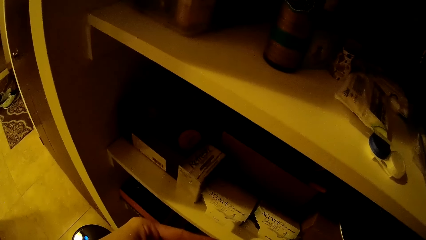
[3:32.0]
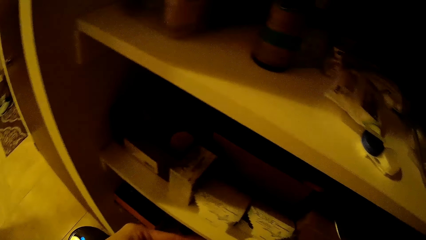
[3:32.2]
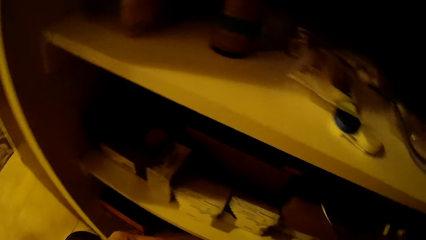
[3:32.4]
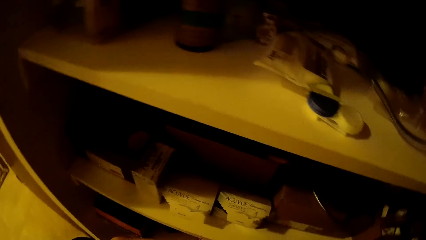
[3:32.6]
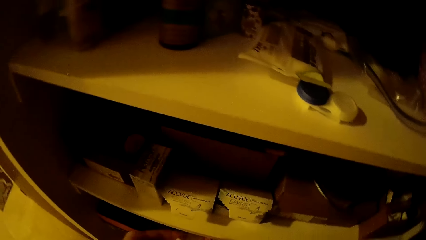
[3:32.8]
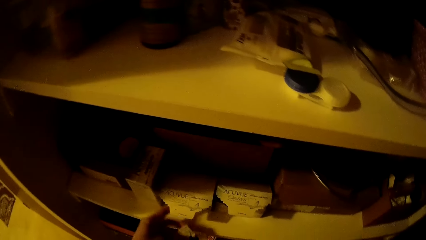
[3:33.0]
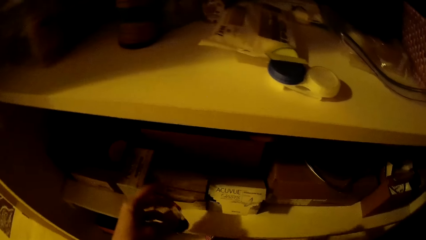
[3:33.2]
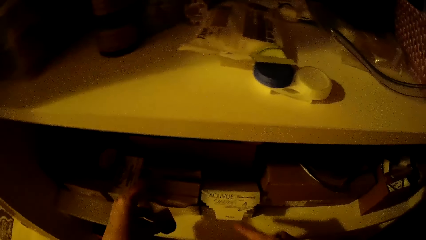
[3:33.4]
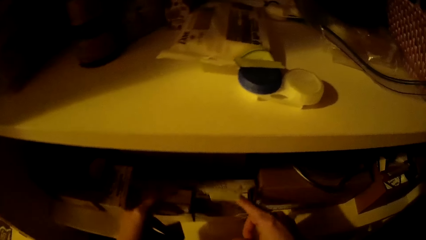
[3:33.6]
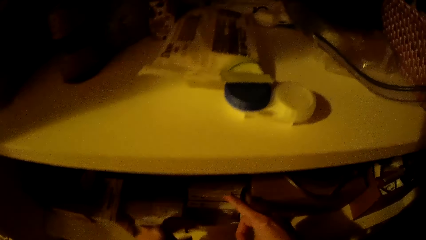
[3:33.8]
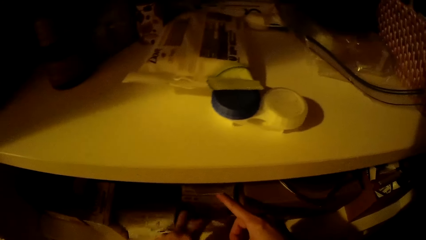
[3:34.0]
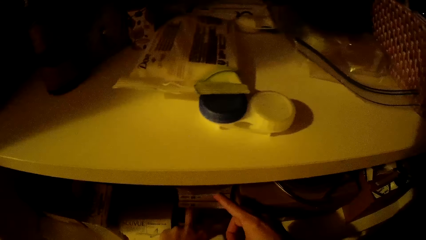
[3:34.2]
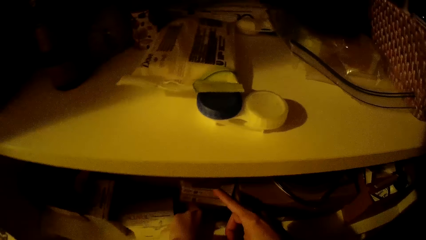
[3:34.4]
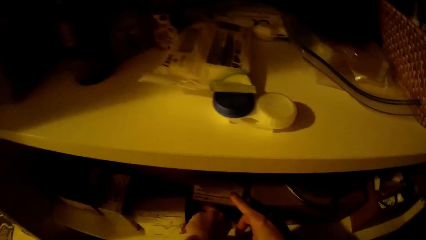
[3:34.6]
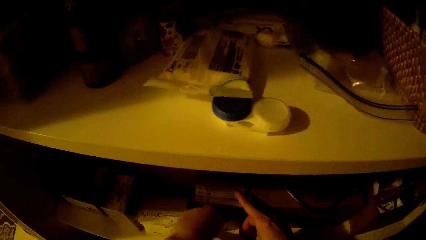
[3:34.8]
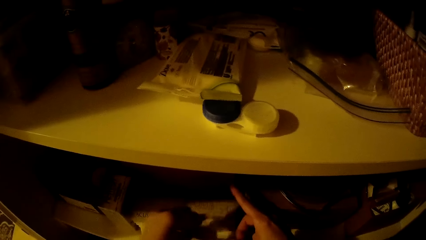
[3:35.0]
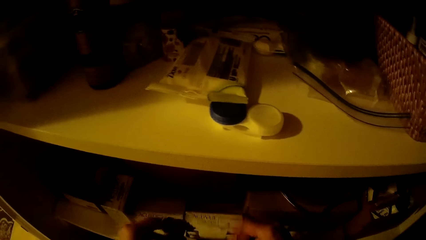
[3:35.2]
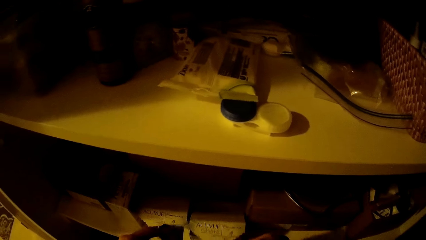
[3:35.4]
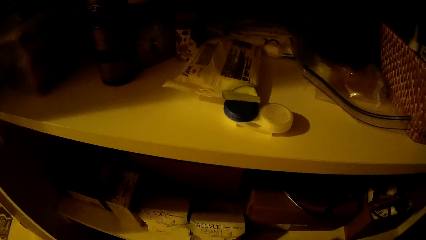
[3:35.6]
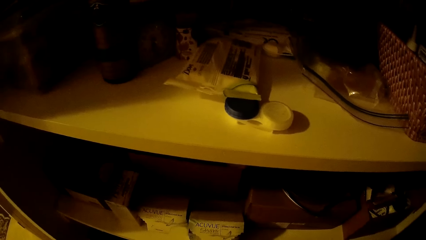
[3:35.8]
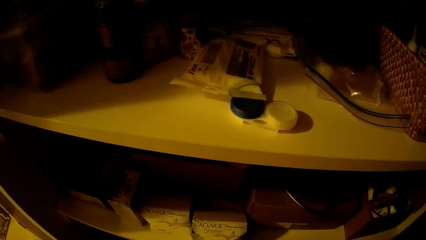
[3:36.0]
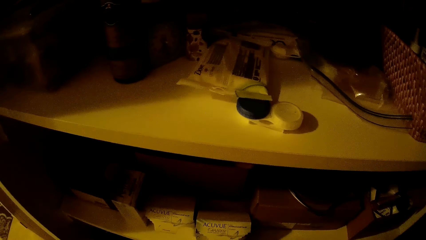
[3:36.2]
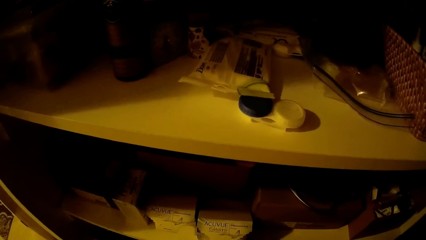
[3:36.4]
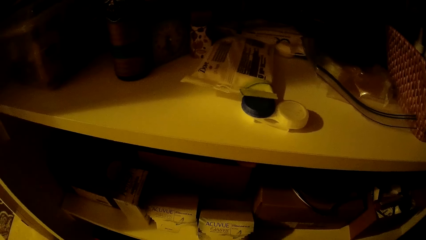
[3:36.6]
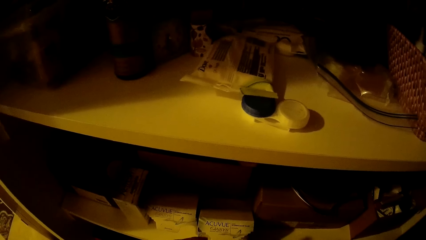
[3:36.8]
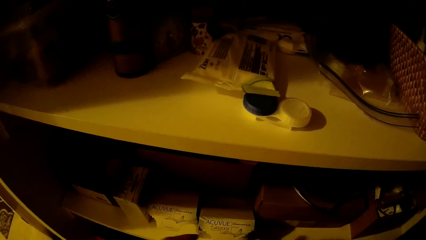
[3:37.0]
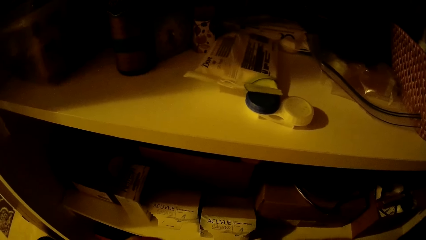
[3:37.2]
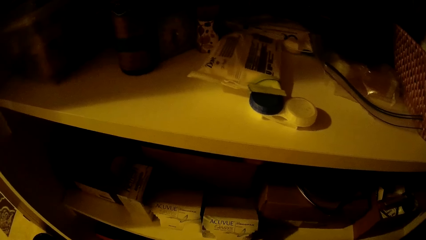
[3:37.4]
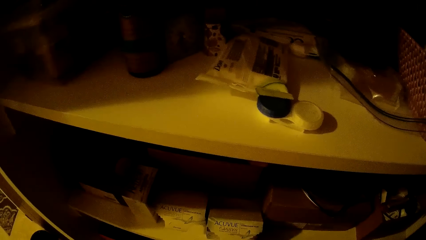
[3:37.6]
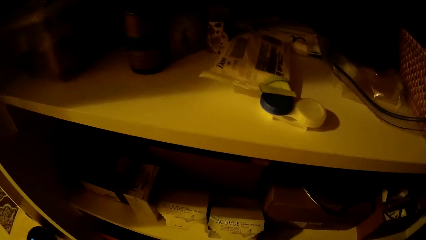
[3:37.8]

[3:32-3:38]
The camera wearer opens a pack of pills with her right hand. She picks a sachet of pills from the pack with her left hand. She looks around.

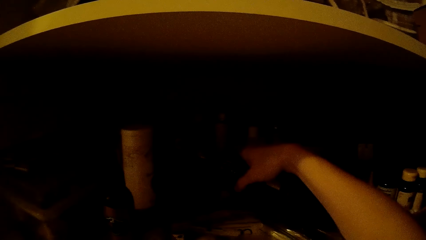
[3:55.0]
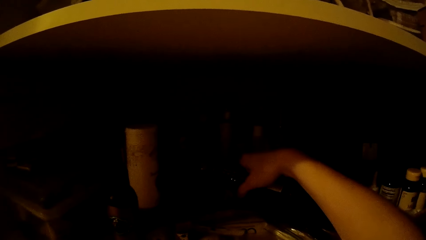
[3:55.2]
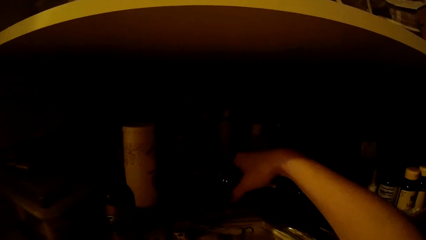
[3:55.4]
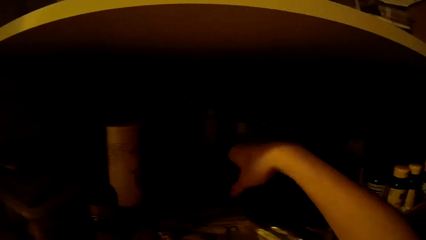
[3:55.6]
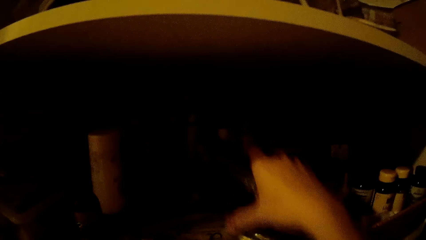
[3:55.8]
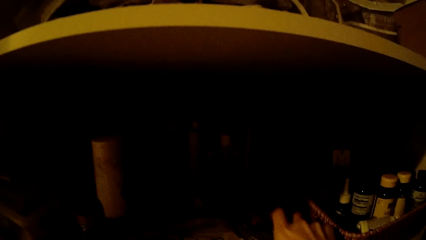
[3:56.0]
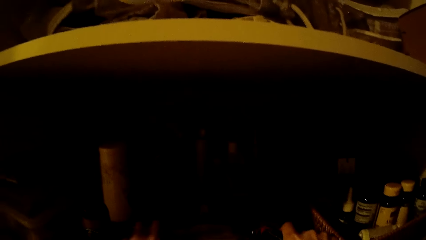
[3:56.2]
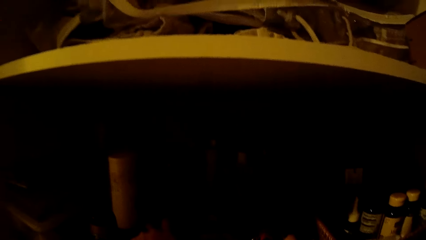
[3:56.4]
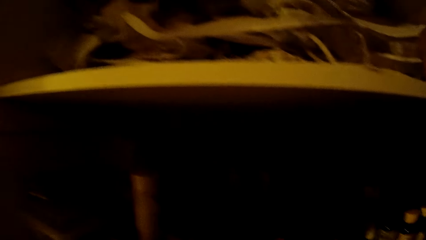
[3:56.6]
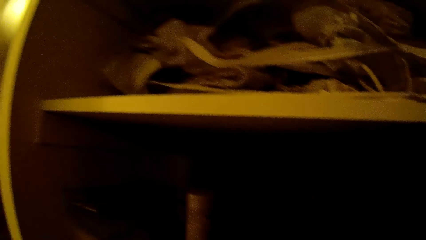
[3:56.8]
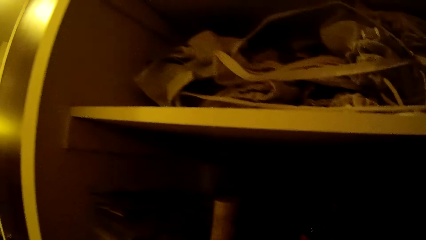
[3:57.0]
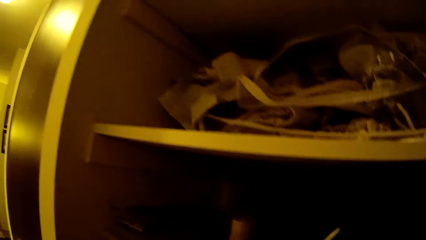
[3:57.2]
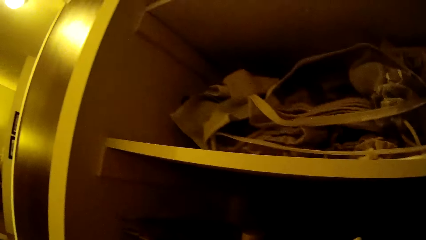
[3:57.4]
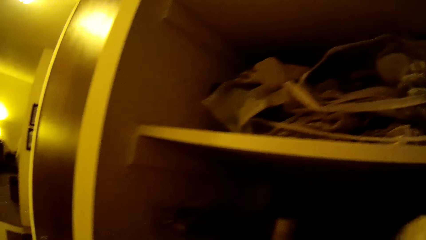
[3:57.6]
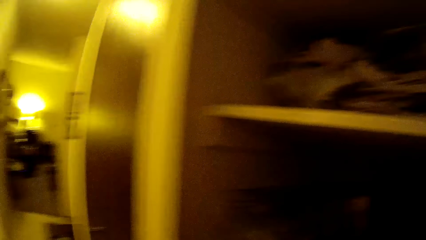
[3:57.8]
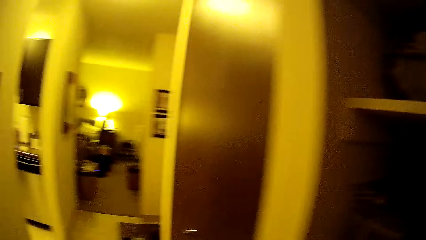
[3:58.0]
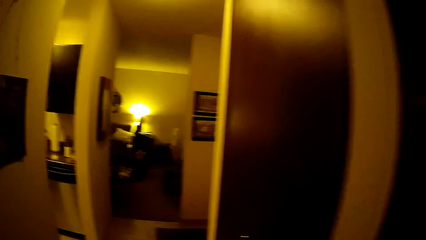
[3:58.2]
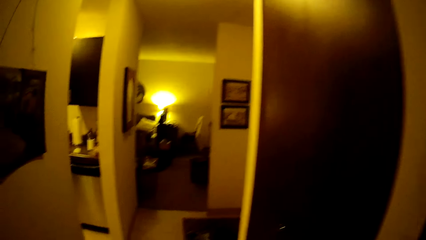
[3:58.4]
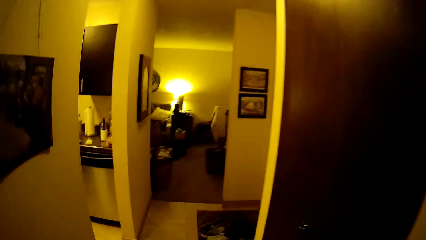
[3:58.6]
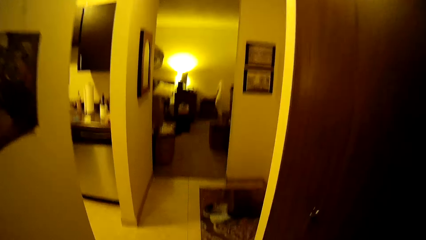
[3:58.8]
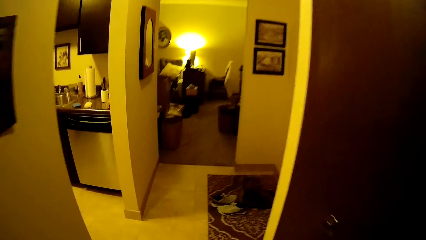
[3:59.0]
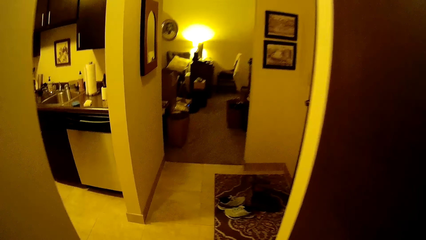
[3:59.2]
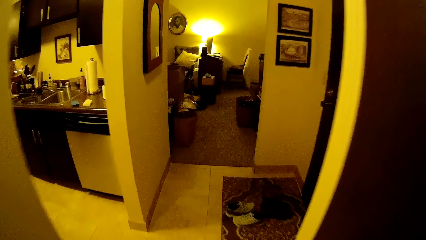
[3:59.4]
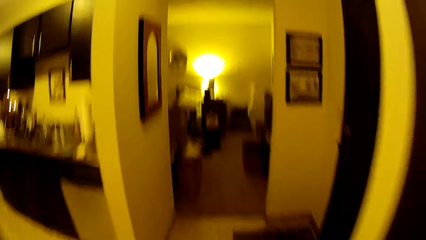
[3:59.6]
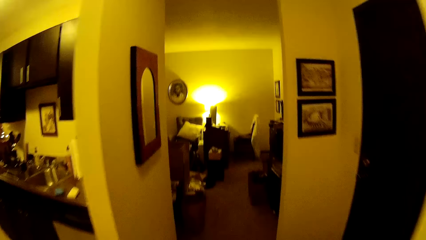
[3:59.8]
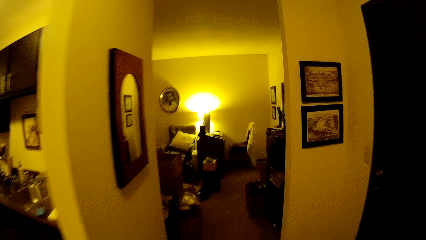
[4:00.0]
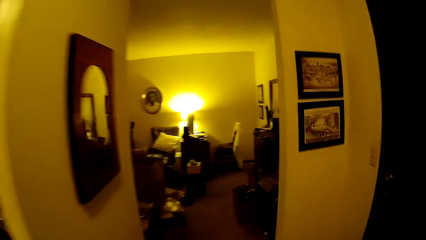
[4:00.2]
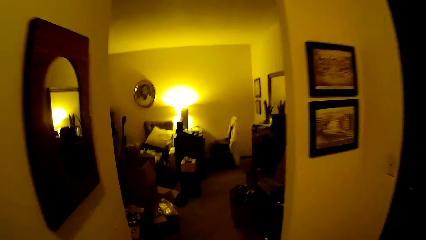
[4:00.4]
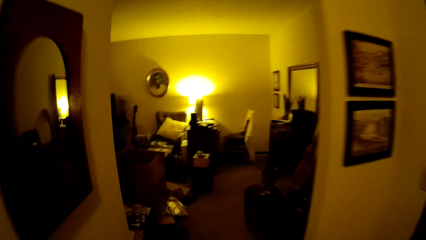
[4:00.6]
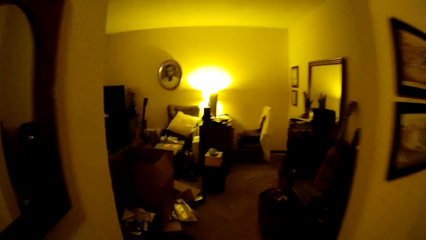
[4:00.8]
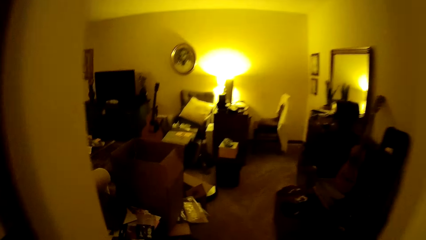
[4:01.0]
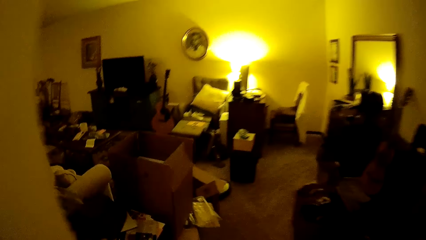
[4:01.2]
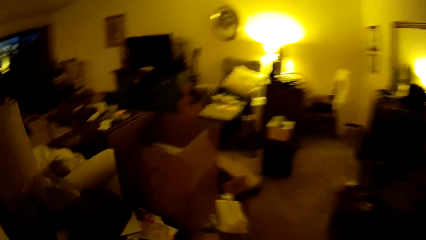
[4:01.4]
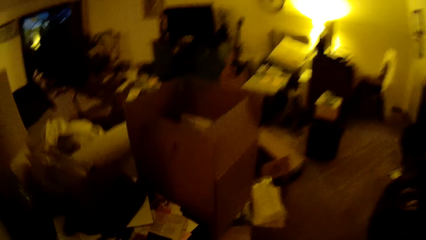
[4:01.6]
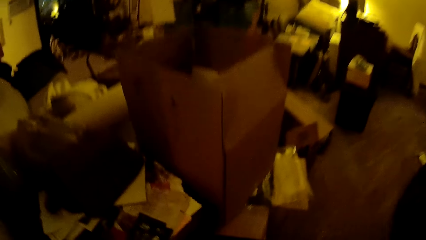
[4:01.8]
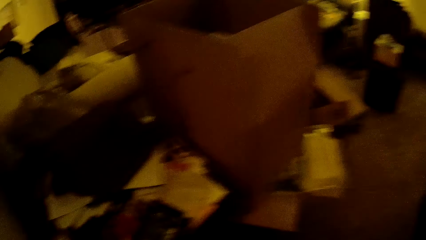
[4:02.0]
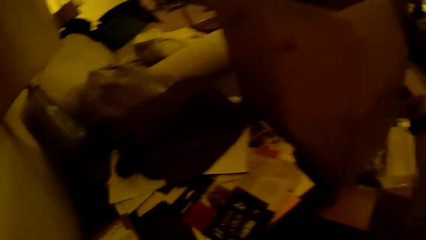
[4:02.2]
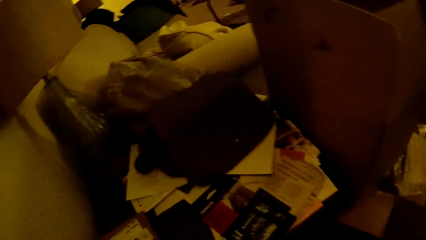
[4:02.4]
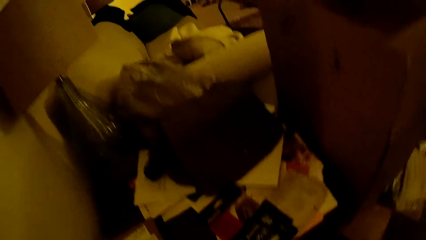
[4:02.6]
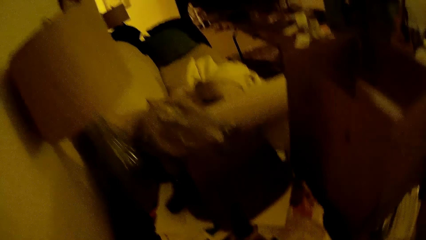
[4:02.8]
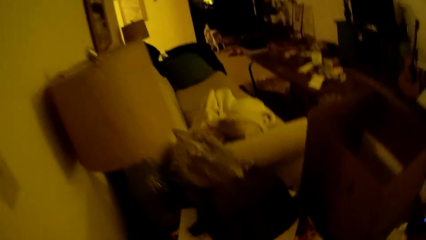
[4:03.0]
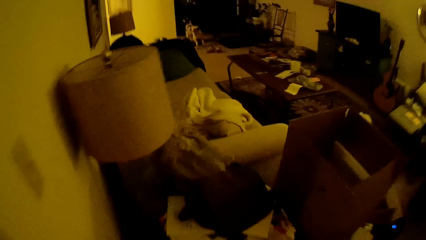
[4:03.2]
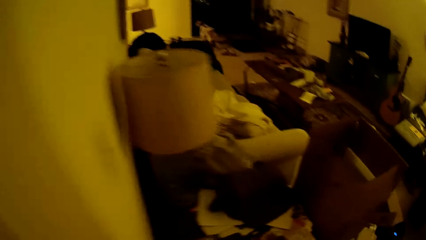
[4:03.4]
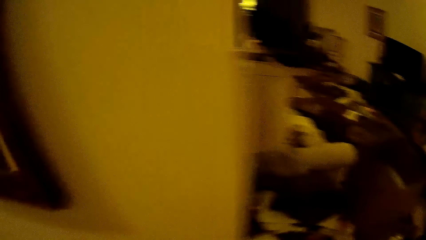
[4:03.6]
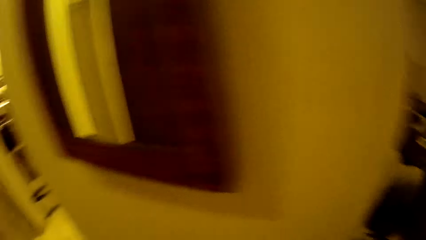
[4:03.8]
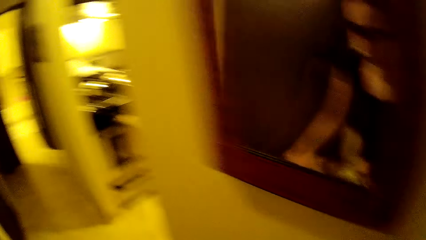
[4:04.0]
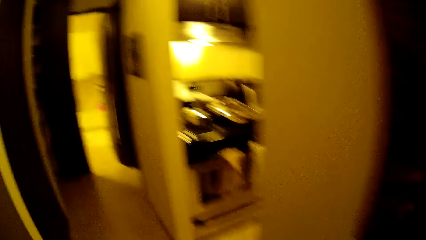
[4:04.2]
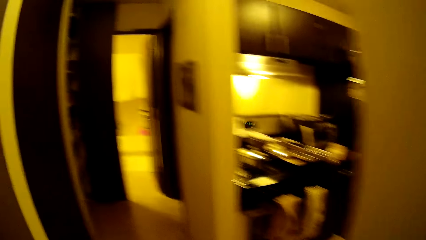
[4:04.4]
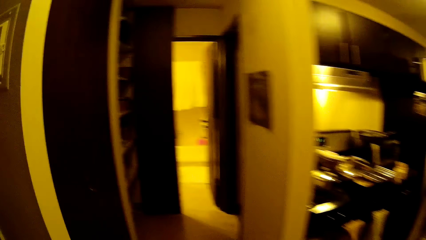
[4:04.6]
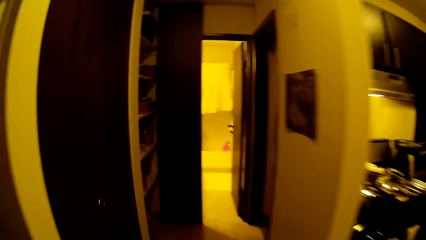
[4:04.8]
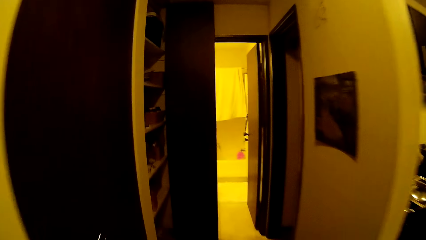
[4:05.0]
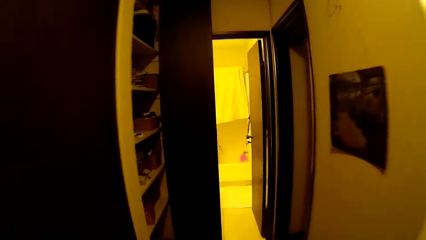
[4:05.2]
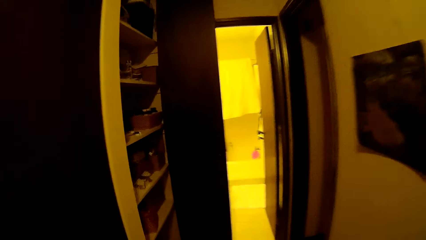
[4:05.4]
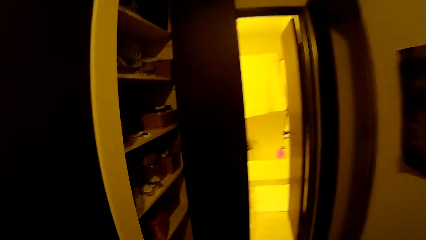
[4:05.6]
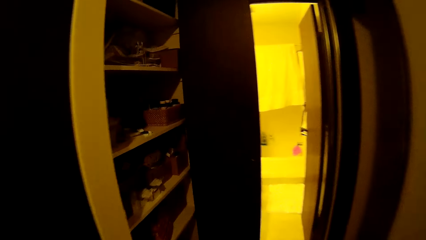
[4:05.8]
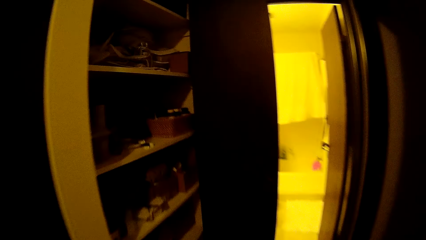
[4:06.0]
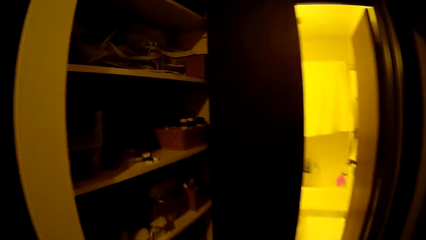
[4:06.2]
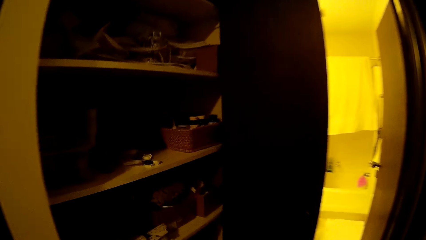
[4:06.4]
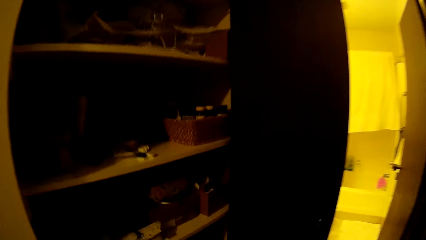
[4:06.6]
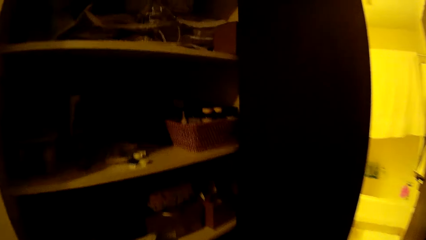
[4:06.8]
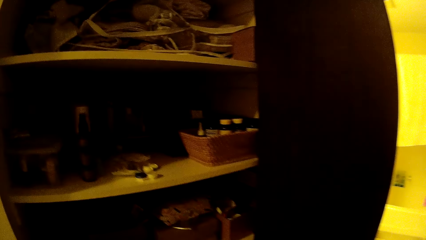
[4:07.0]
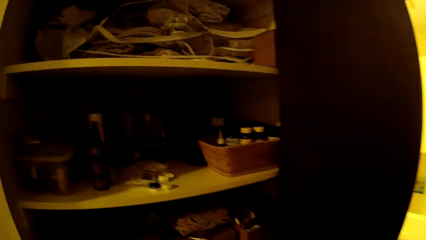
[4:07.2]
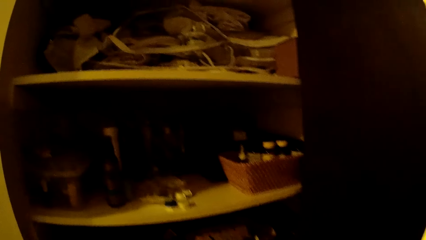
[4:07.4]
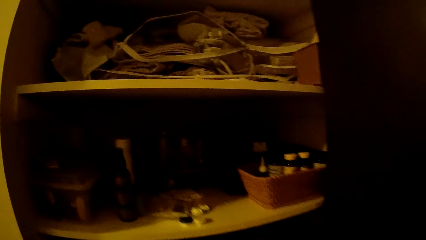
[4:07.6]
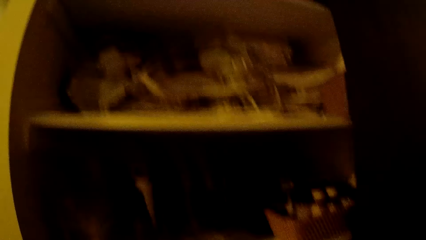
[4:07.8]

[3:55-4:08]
The camera wearer looks around. They walk around. They look around. They turn around. They walk around.
